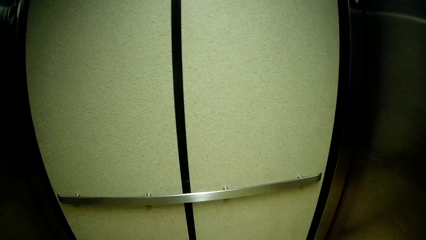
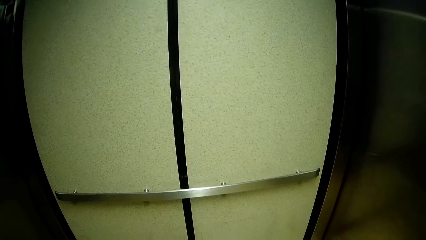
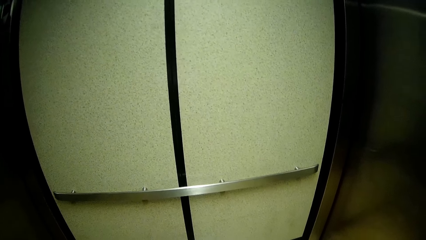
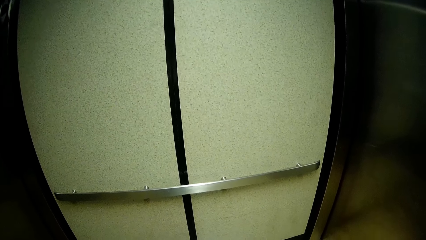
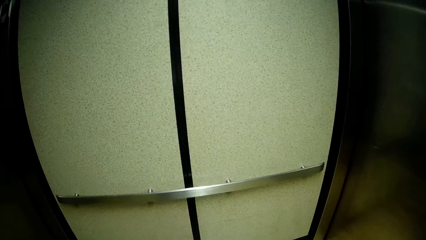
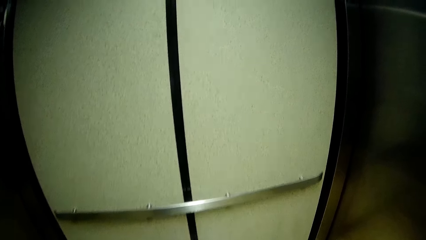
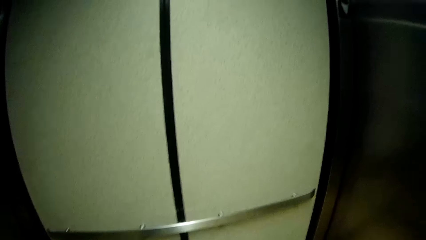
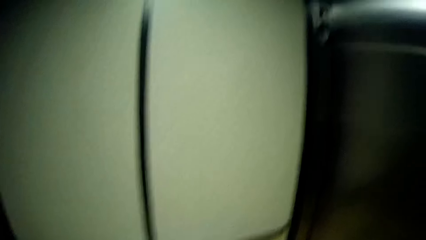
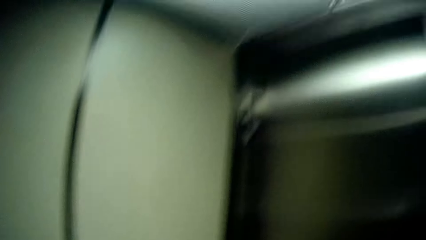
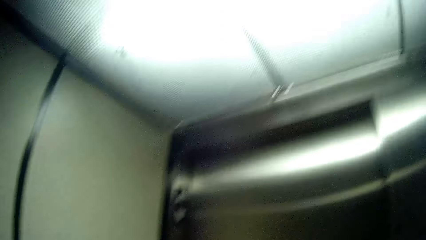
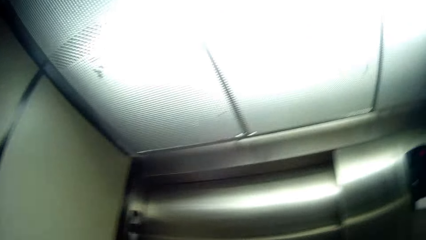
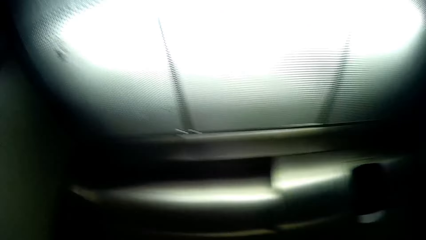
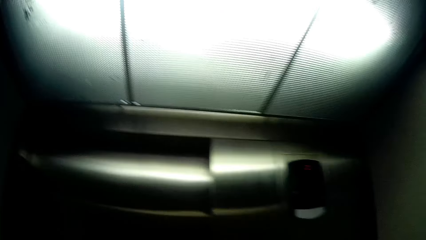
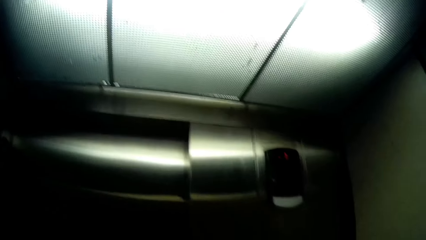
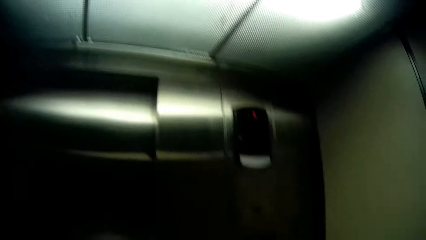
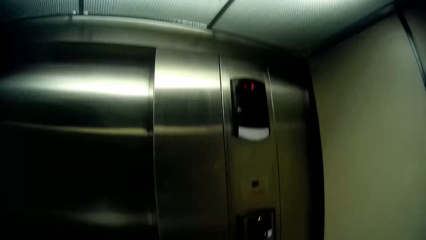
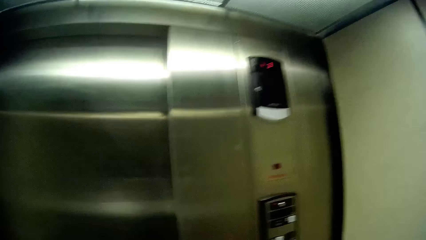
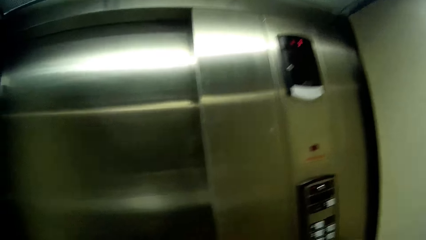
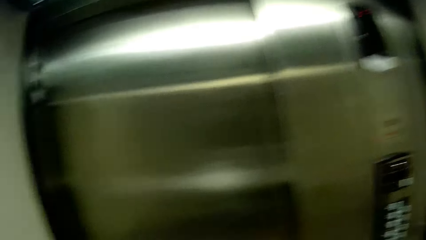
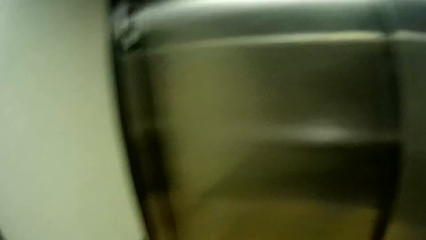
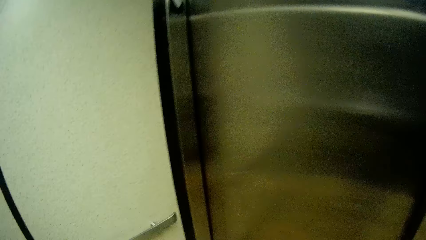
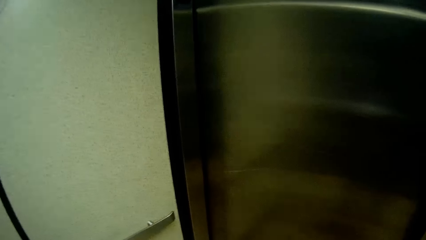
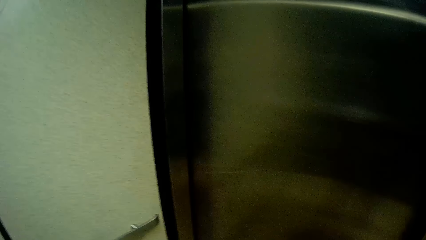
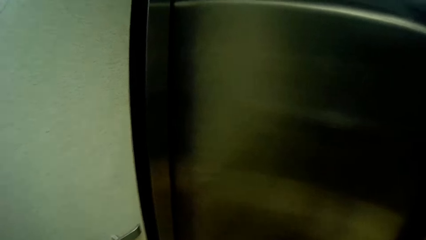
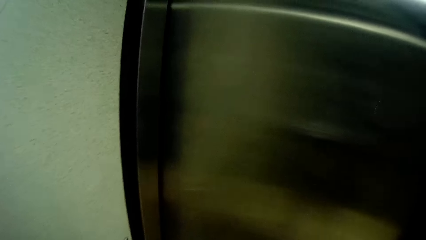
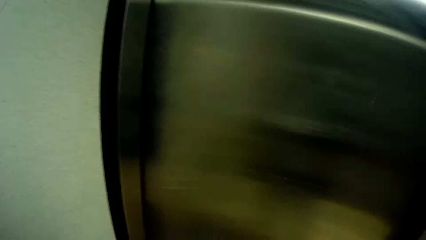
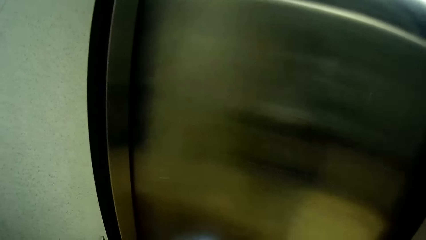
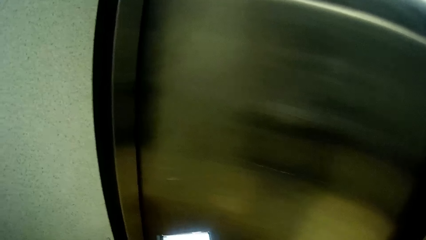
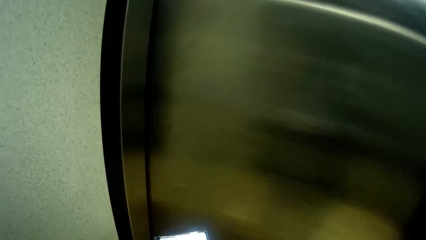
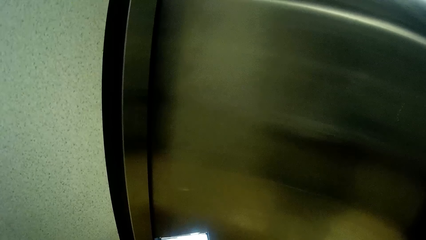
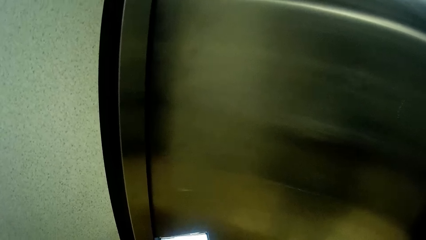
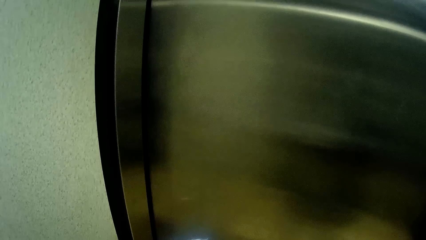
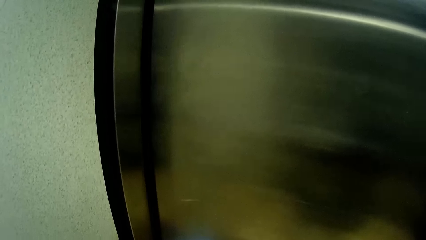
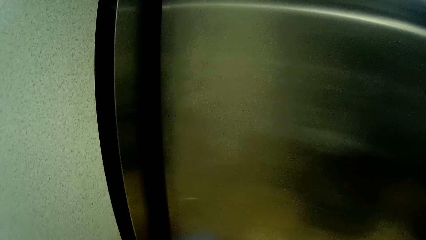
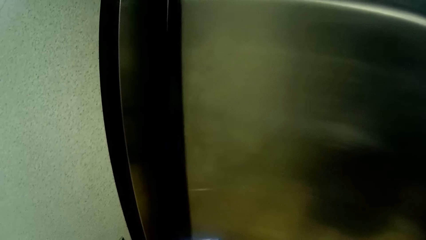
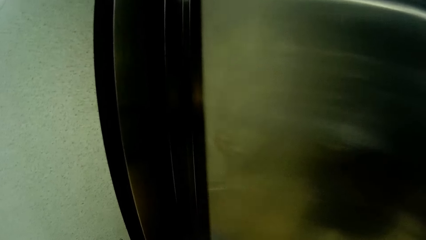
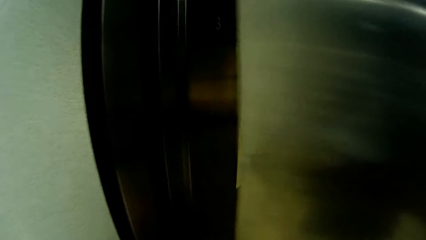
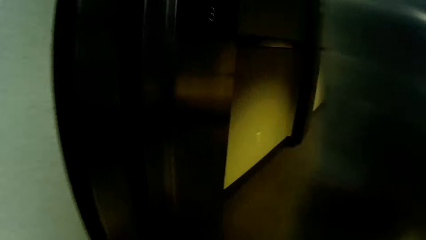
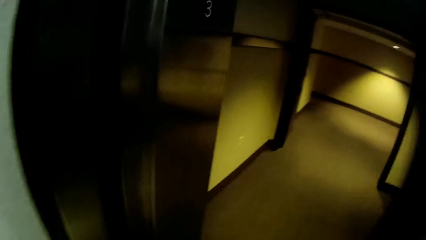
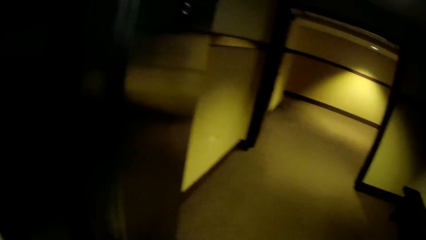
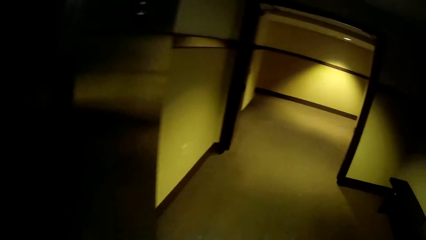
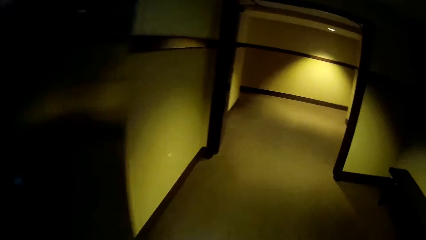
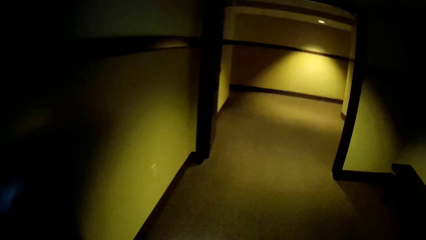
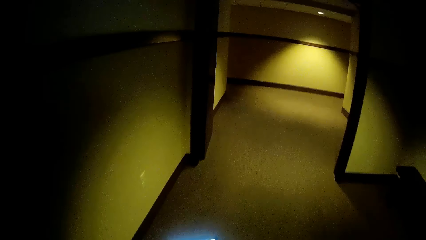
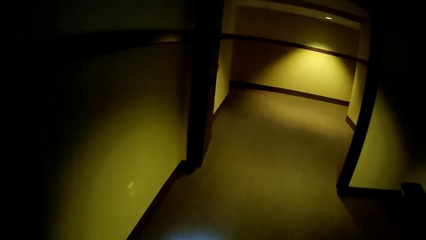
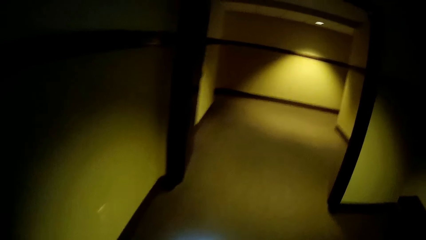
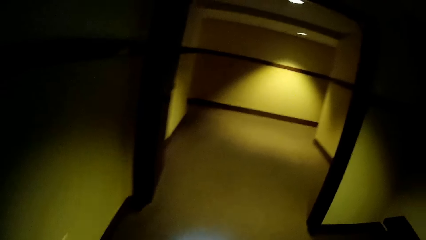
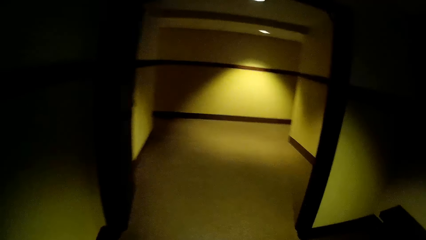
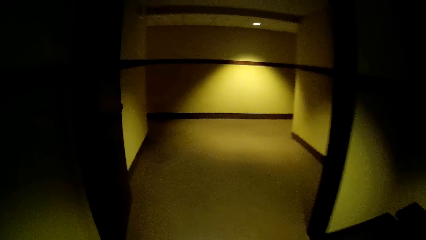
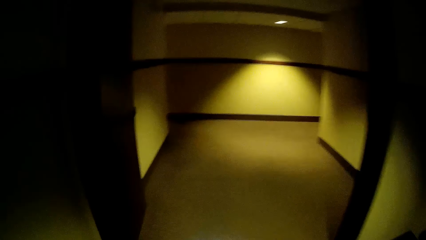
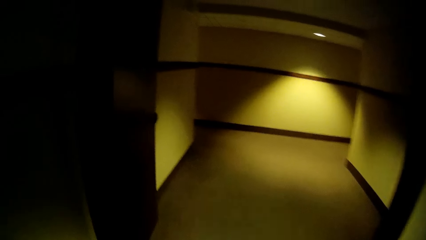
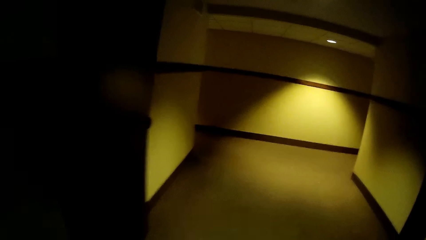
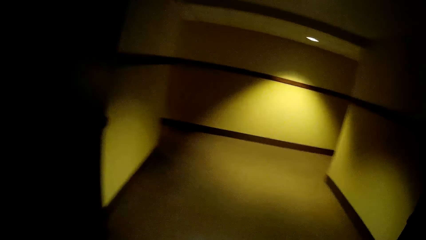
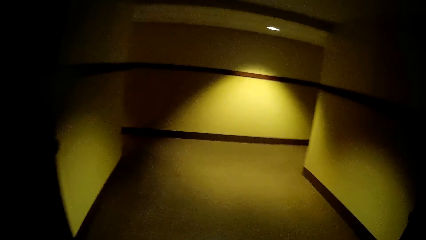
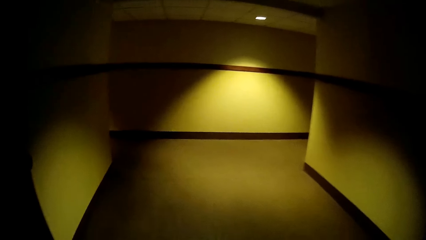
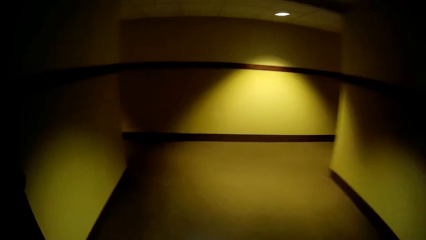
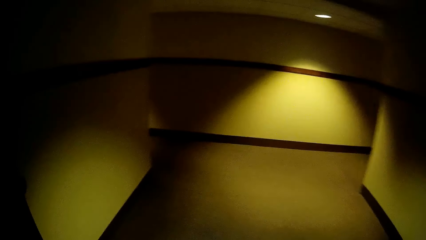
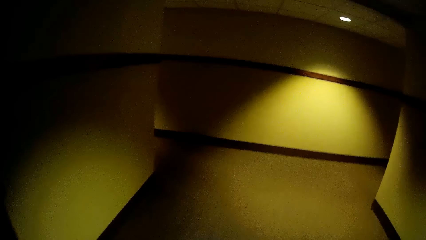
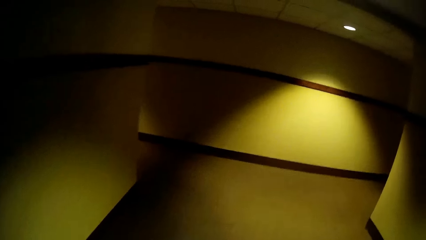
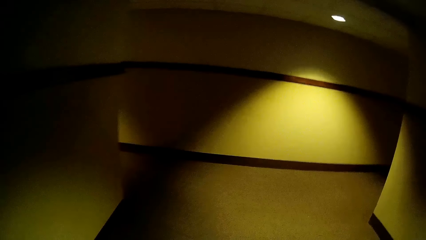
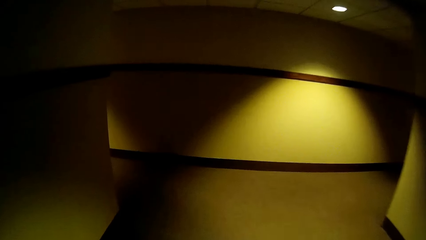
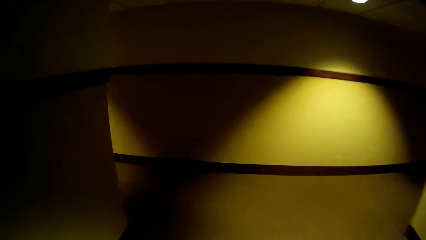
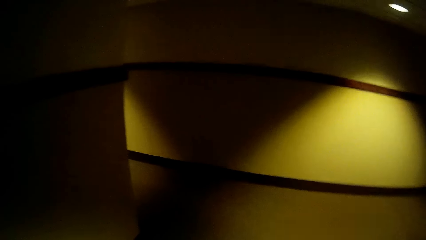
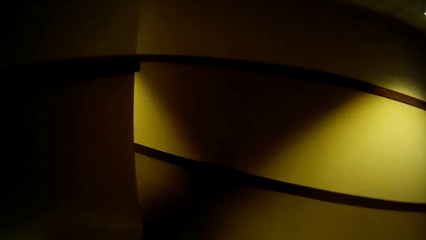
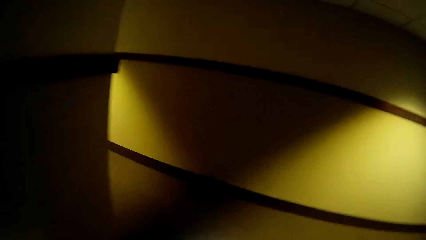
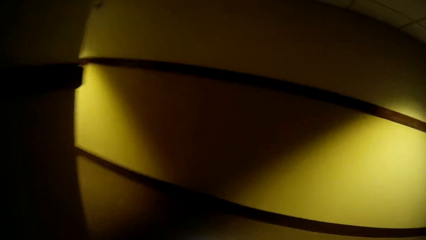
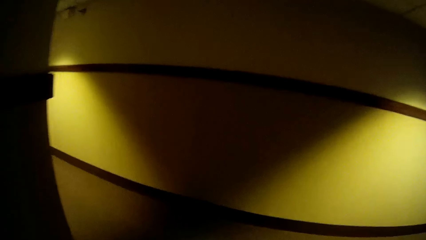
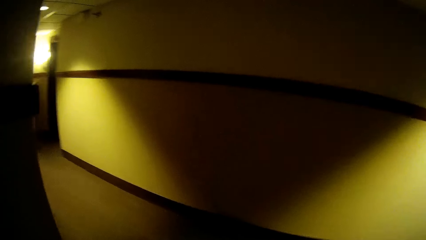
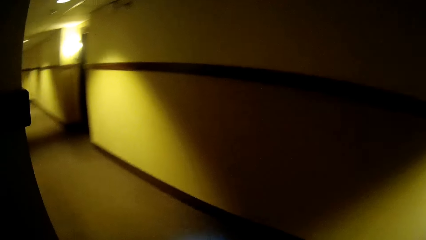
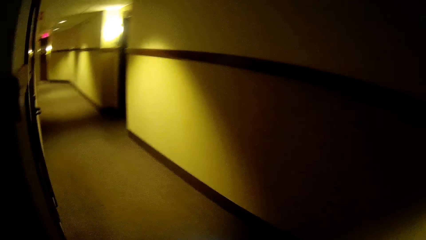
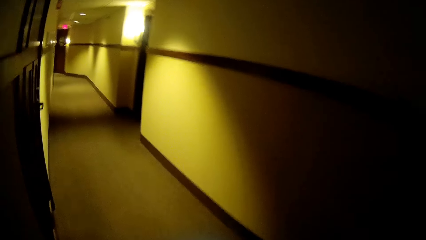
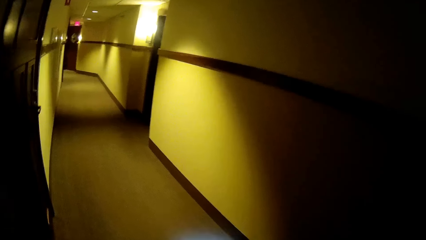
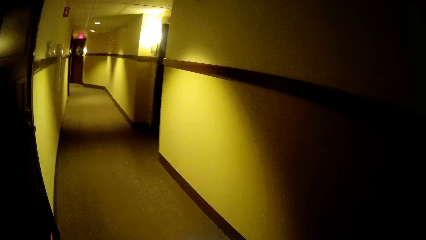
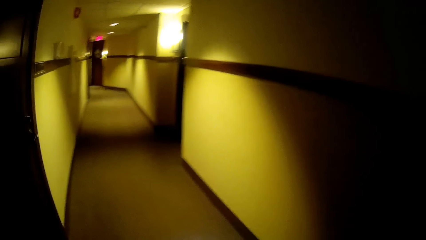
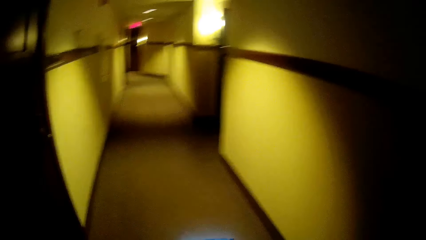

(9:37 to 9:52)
The camera wearer looks around and laughs. They operate a phone with both hands. They walk. They enter a hallway from the elevator. They walk again and look around.
